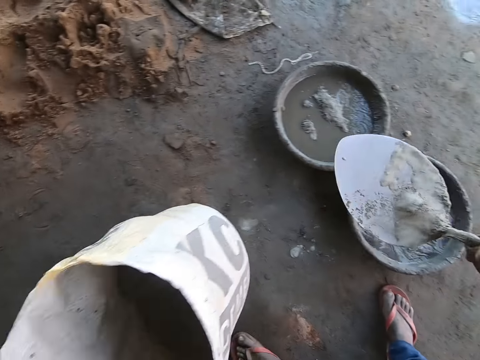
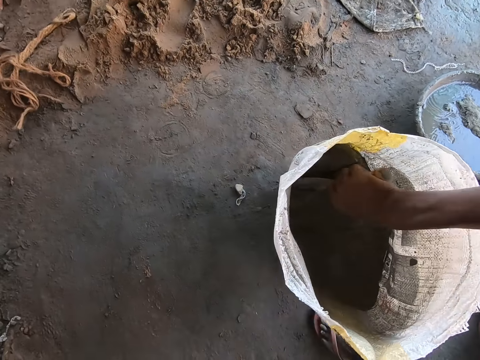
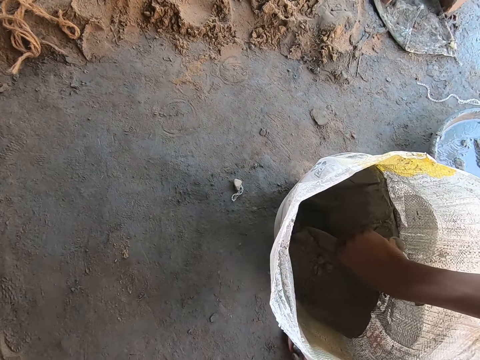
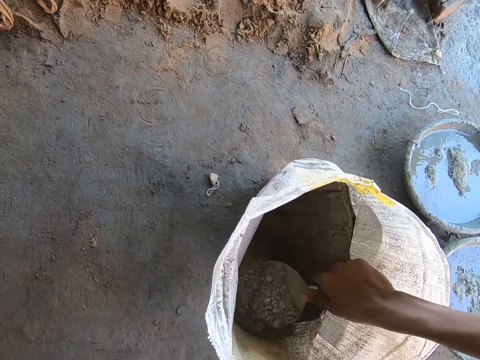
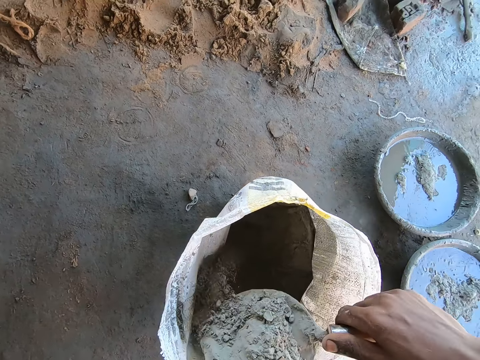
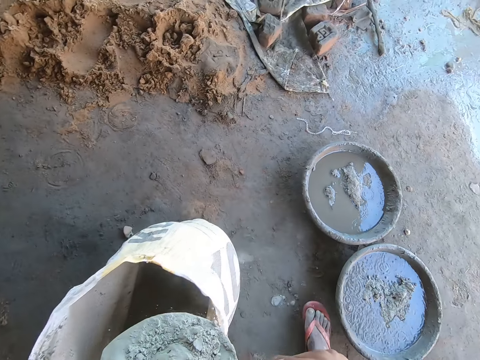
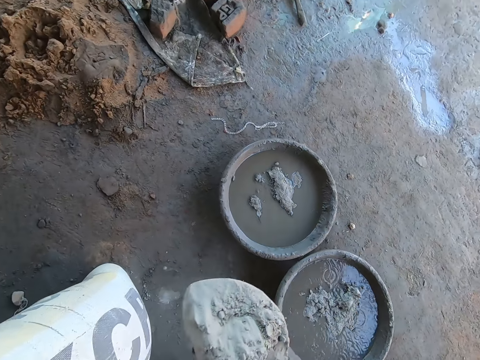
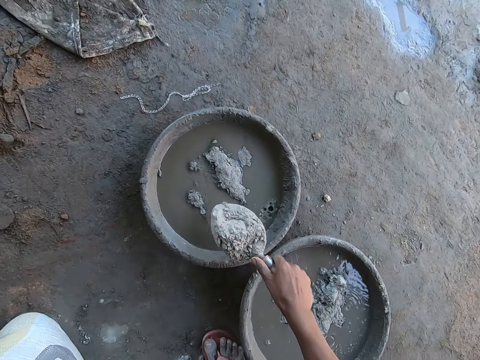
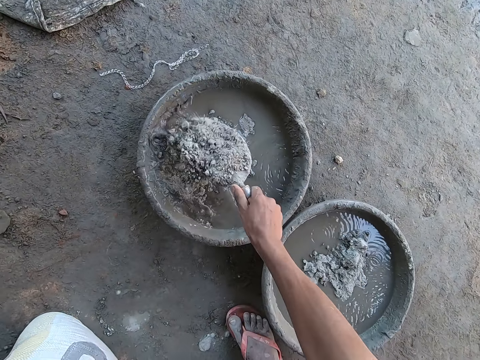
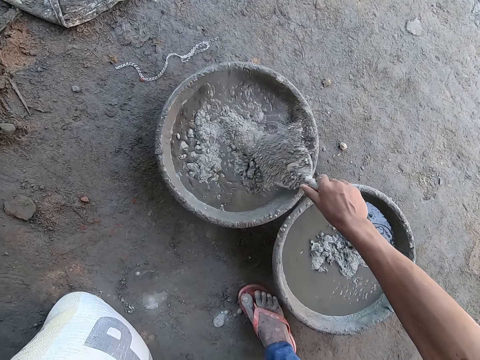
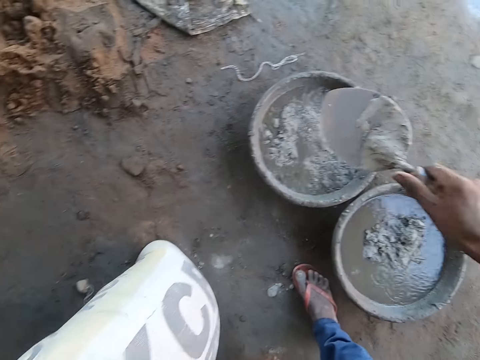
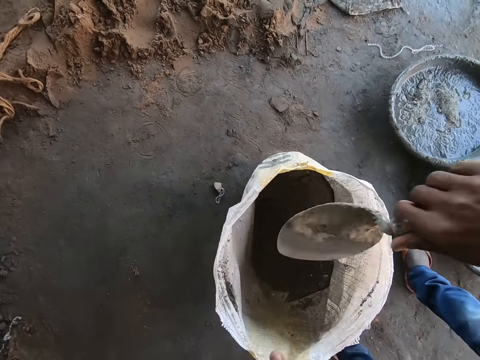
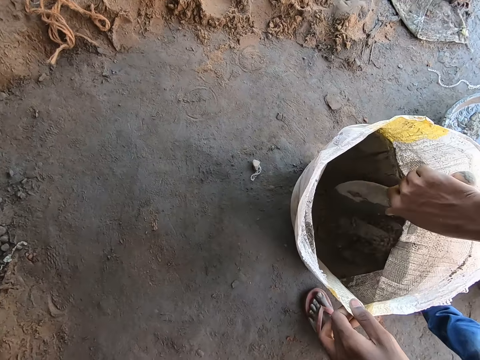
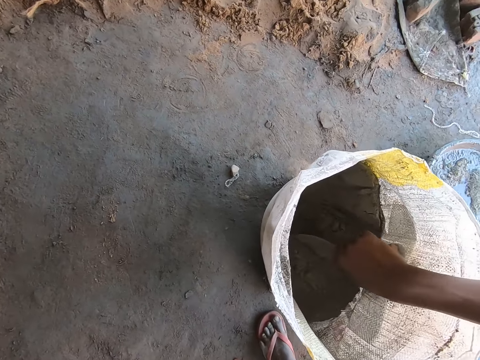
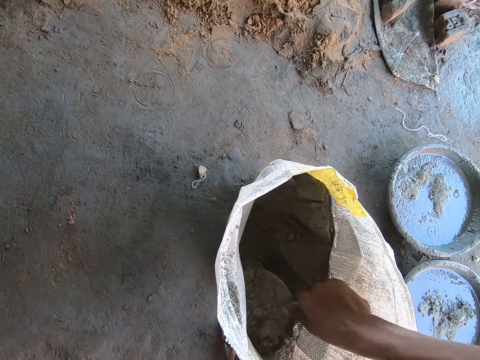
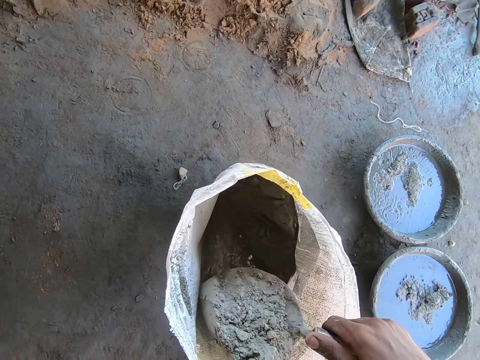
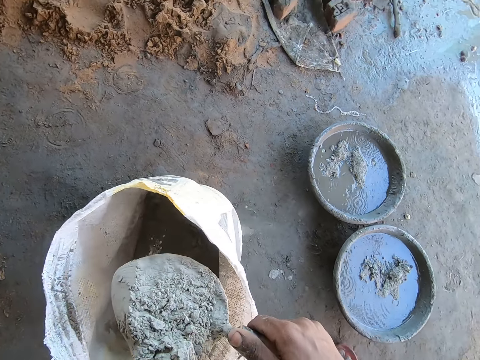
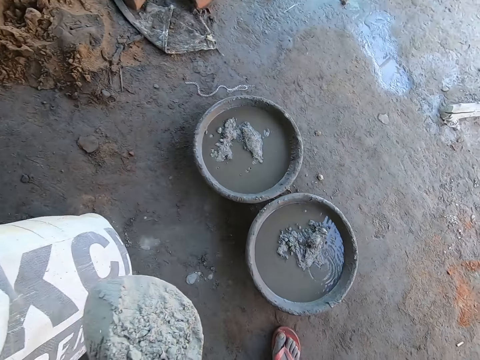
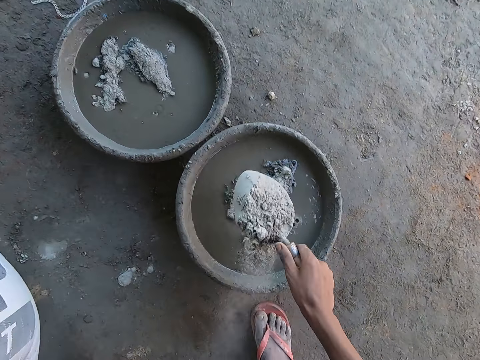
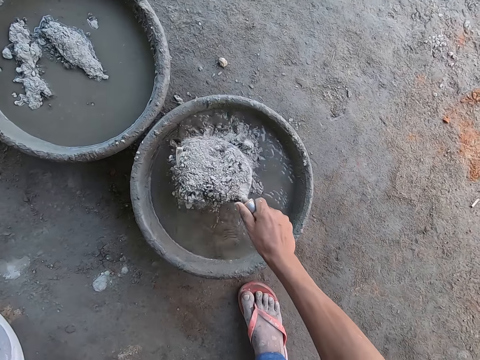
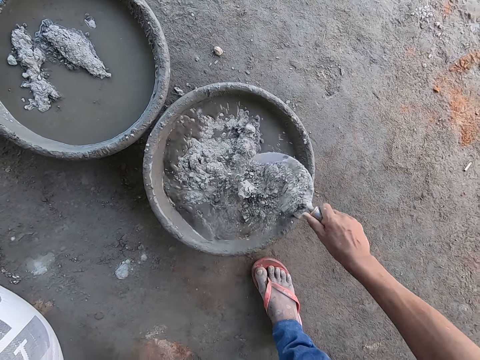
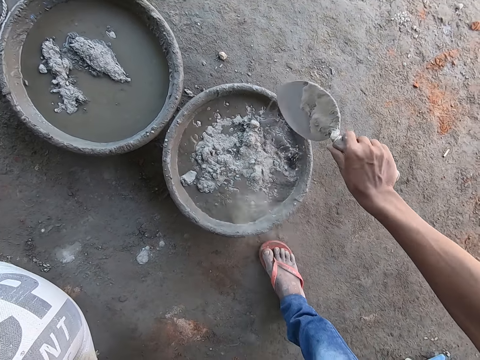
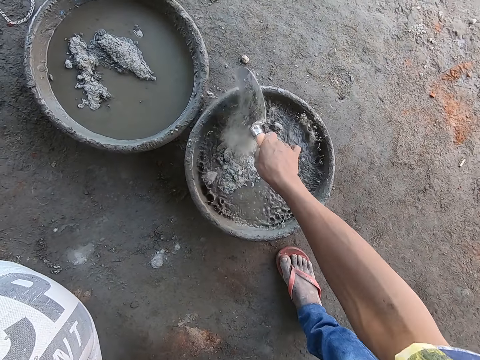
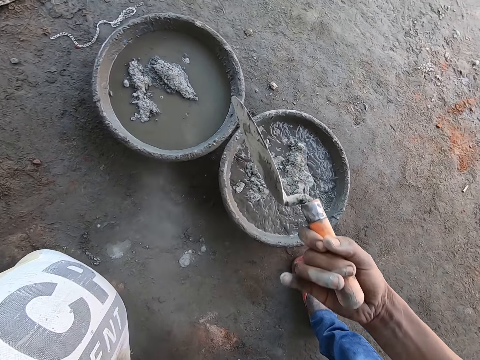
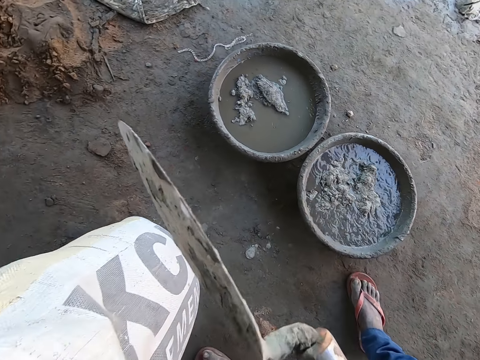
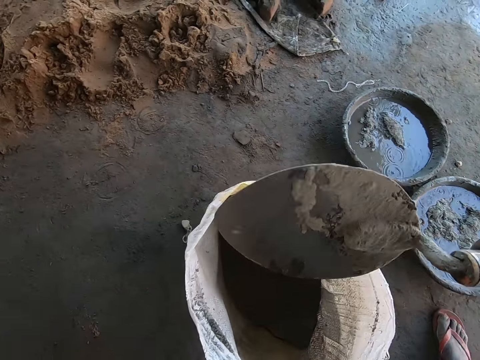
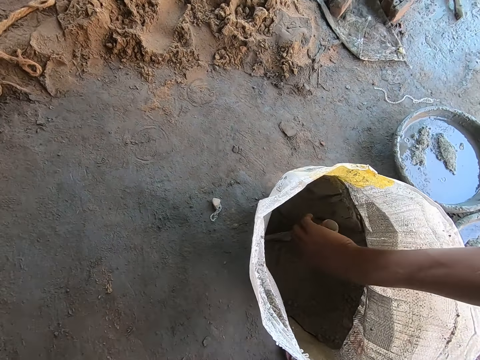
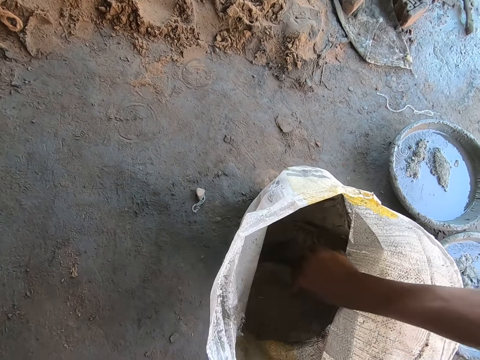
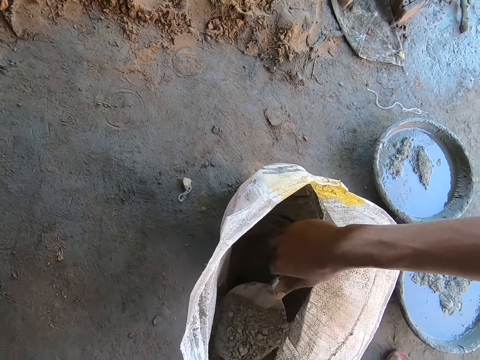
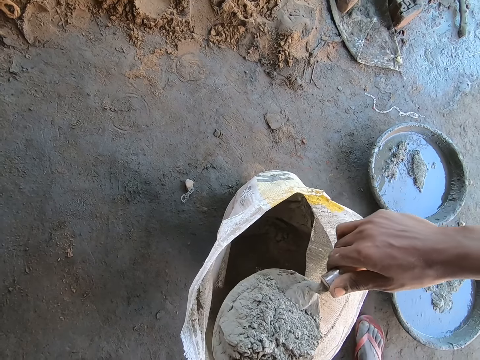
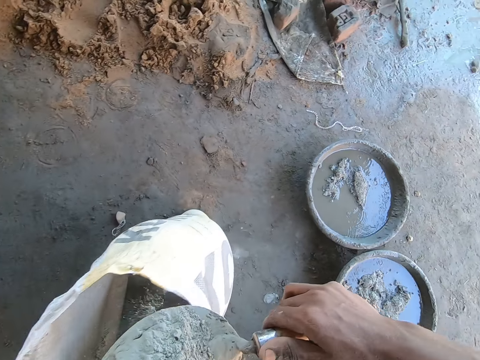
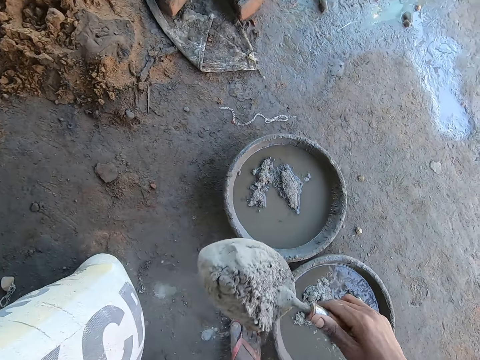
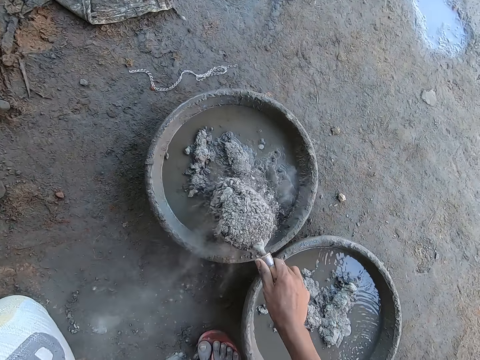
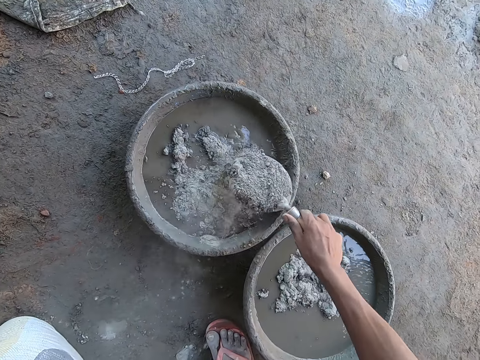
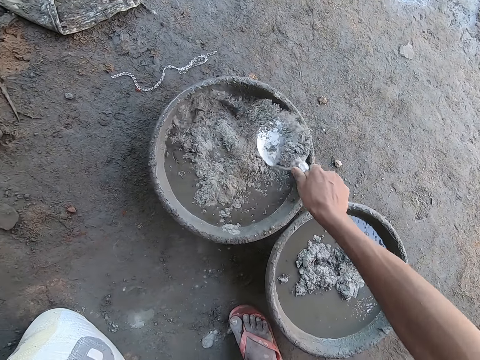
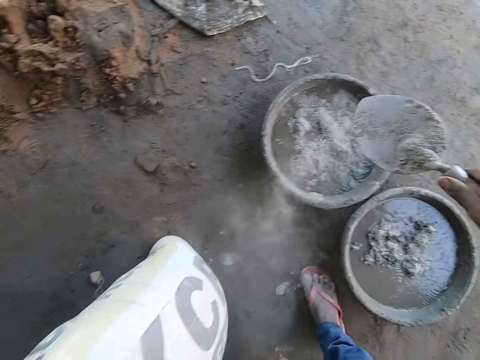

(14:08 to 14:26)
The camera wearer scoops cement from the sack on the ground with the brick trowel in his right hand. He sprinkles the cement into water in the aluminum bowl on the ground. He scoops cement from the sack on the ground with the brick trowel in his right hand. He sprinkles the cement into water in the aluminum bowl on the ground. He hits the brick trowel in his right hand on the aluminum bowl on the ground. He scoops cement from the sack on the ground with the brick trowel in his right hand. He sprinkles the cement into water in the aluminum bowl on the ground.

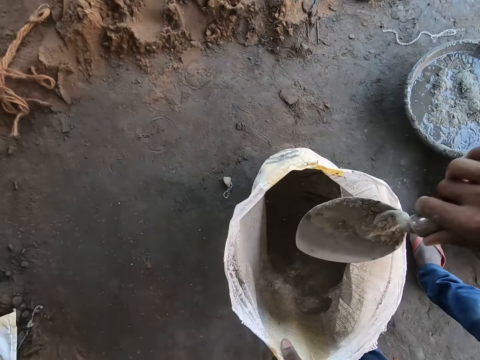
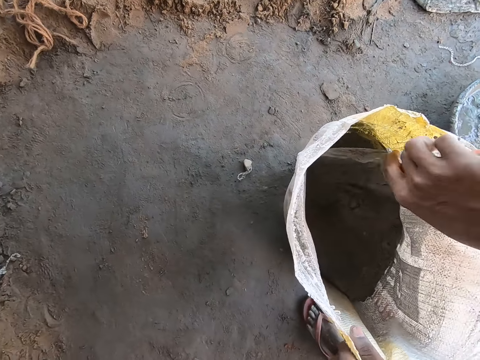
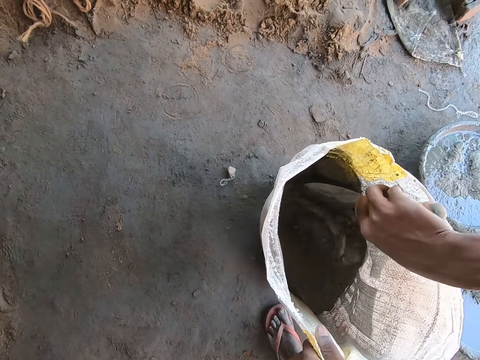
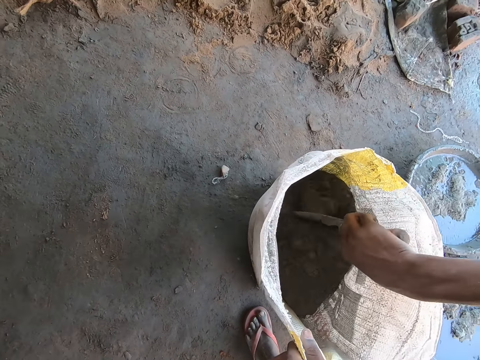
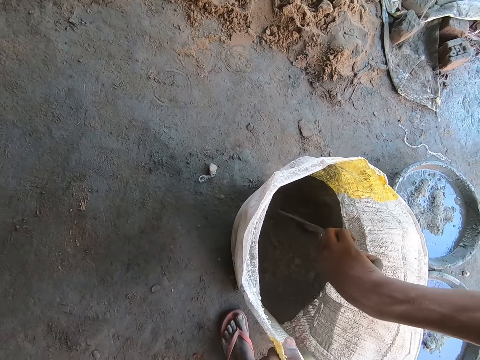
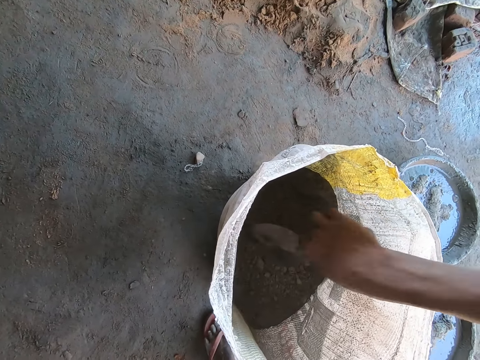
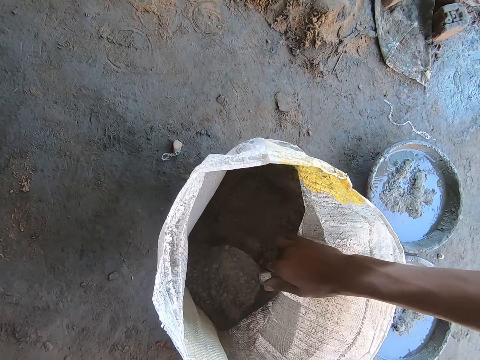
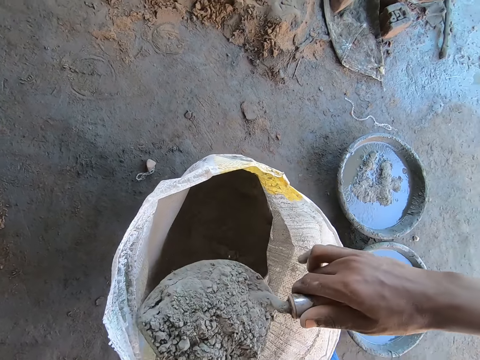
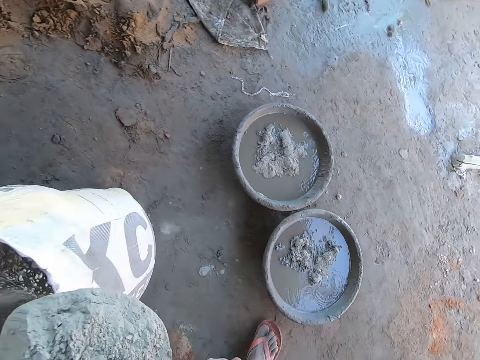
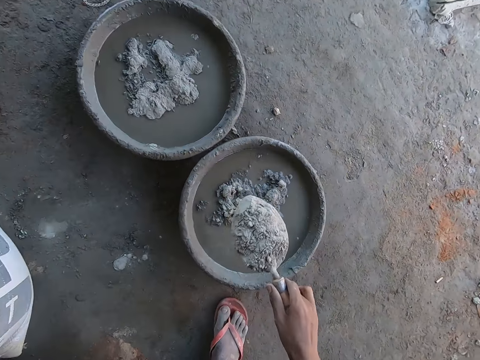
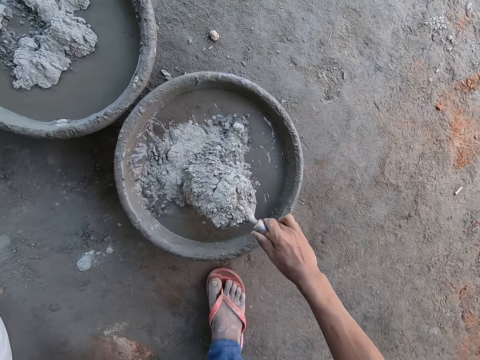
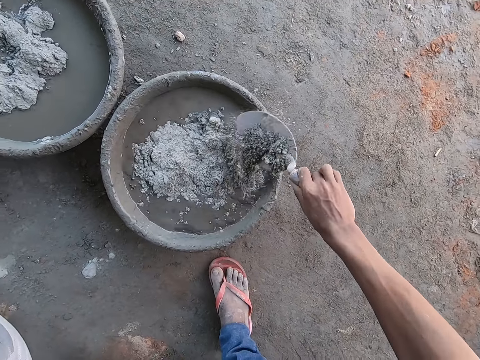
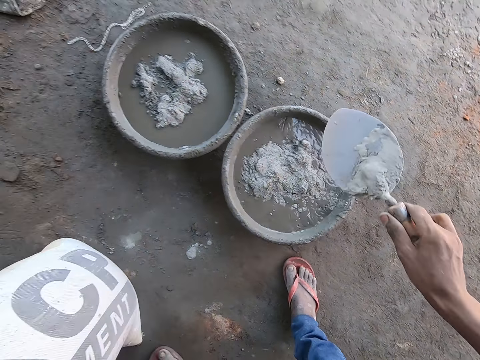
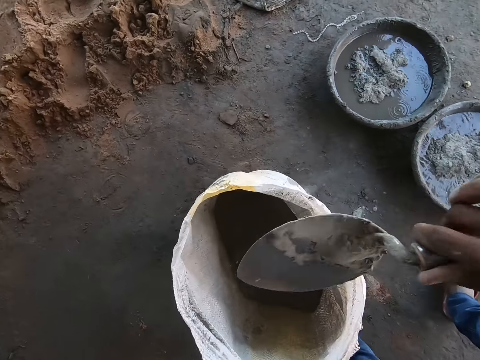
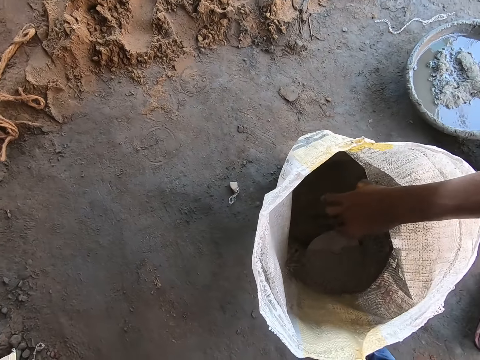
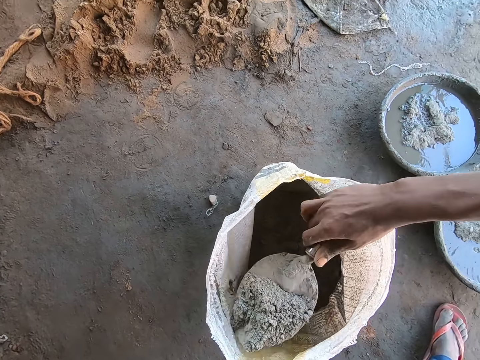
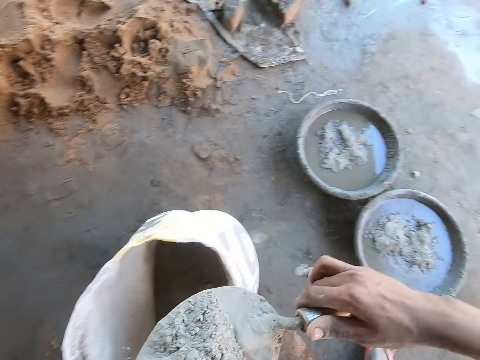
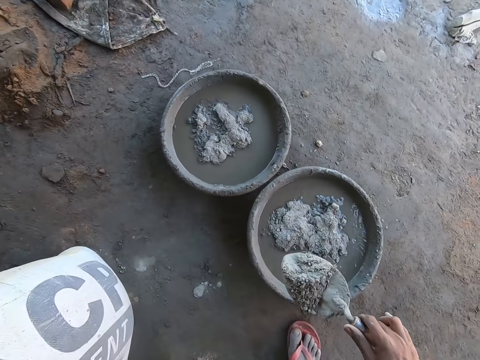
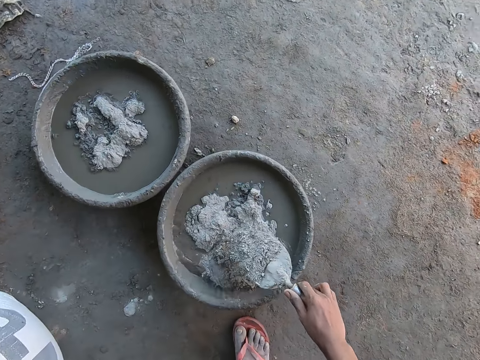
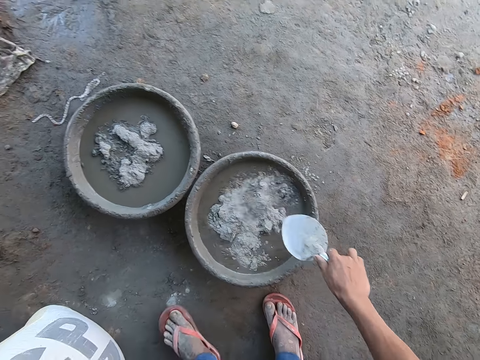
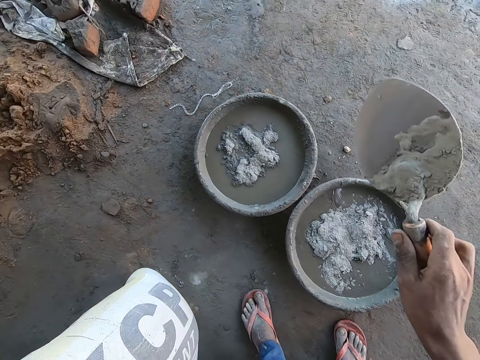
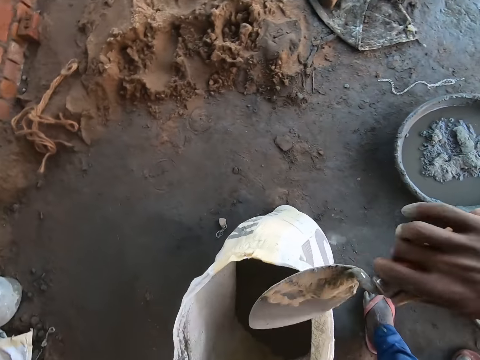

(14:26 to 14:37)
The camera wearer scoops cement from the sack on the ground with the brick trowel in his right hand. He sprinkles the cement into water in the aluminum bowl on the ground. He scoops cement from the sack on the ground with the brick trowel in his right hand. He sprinkles the cement into water in the aluminum bowl on the ground.
